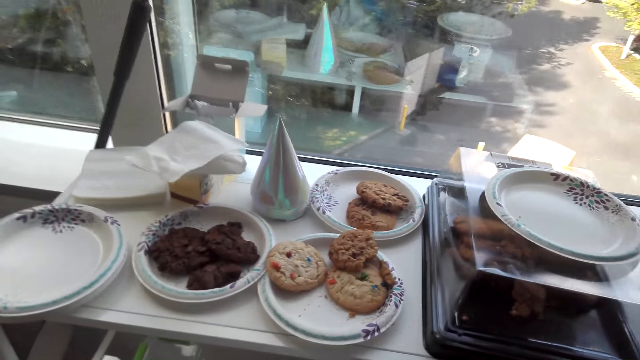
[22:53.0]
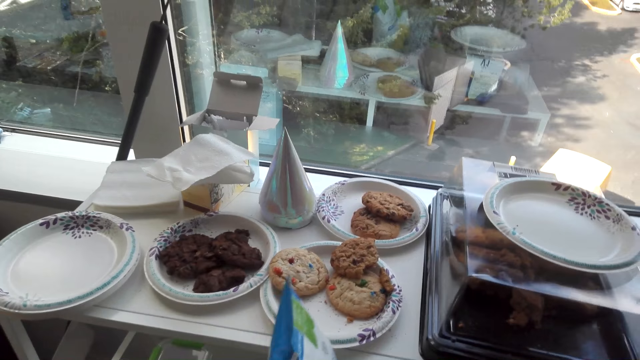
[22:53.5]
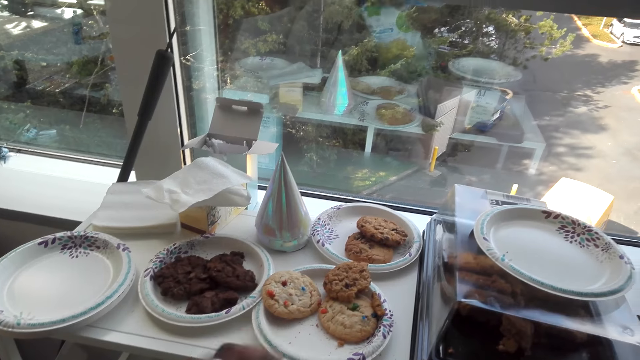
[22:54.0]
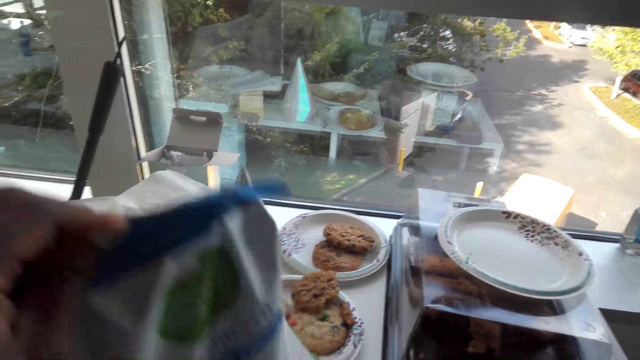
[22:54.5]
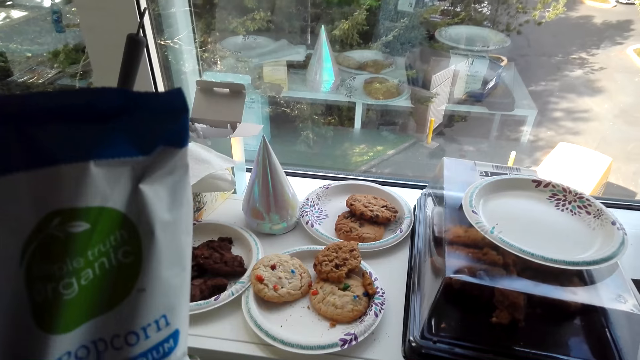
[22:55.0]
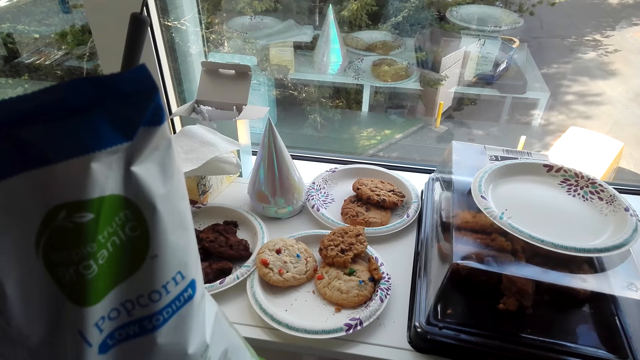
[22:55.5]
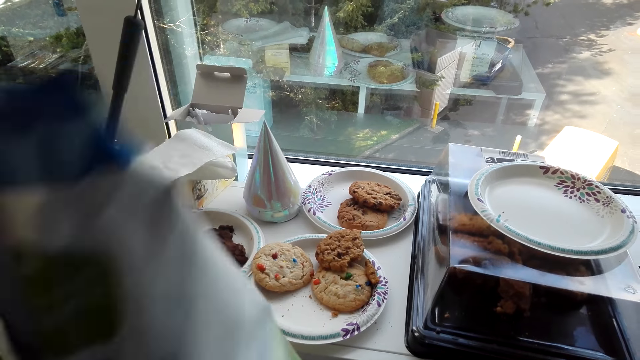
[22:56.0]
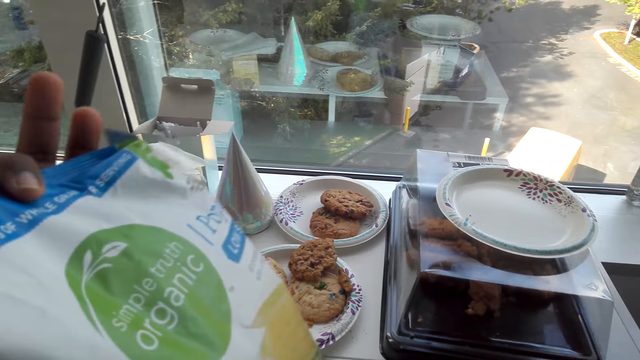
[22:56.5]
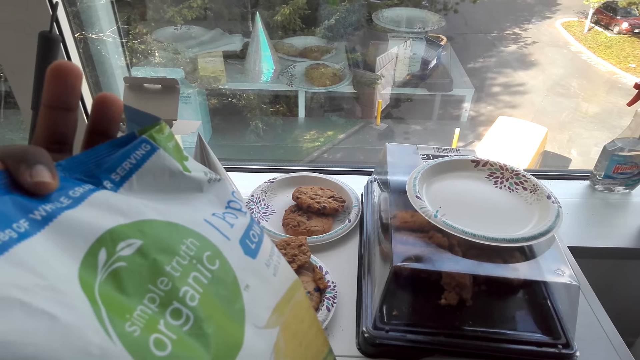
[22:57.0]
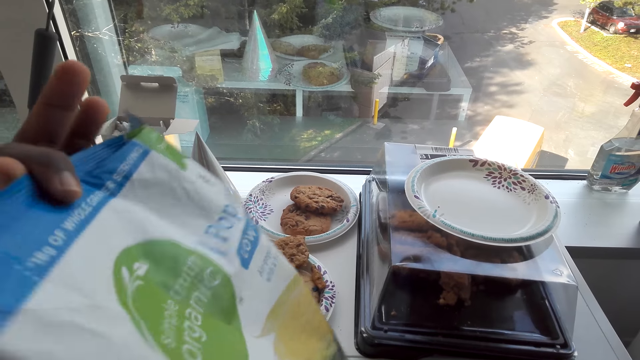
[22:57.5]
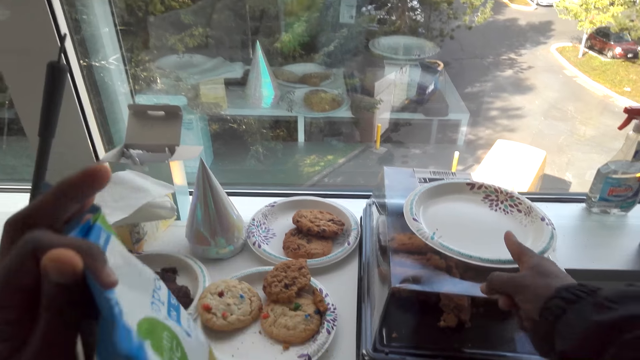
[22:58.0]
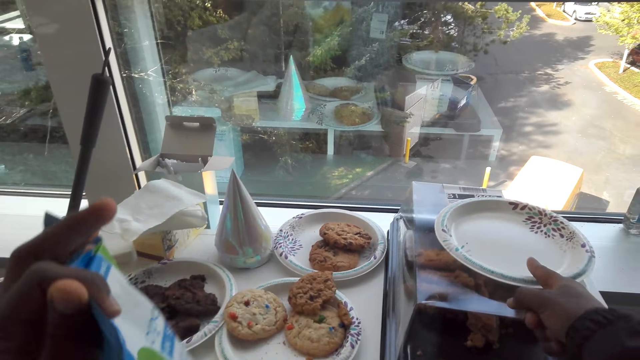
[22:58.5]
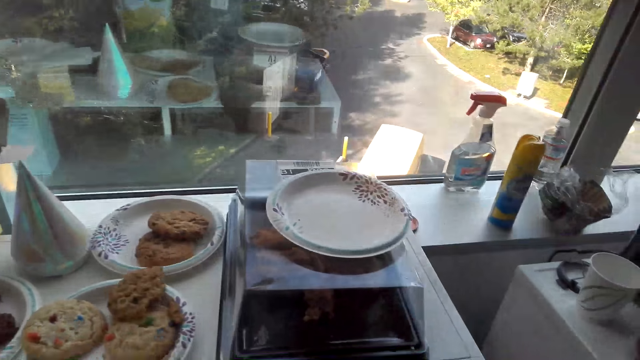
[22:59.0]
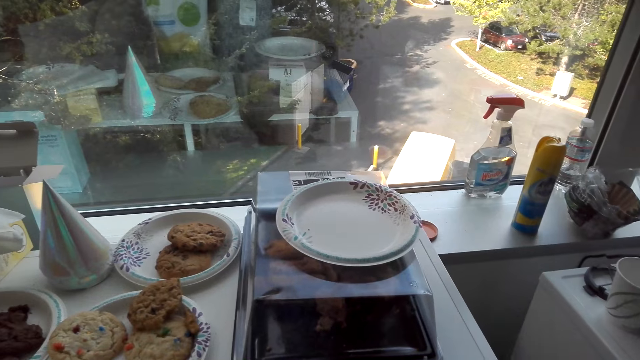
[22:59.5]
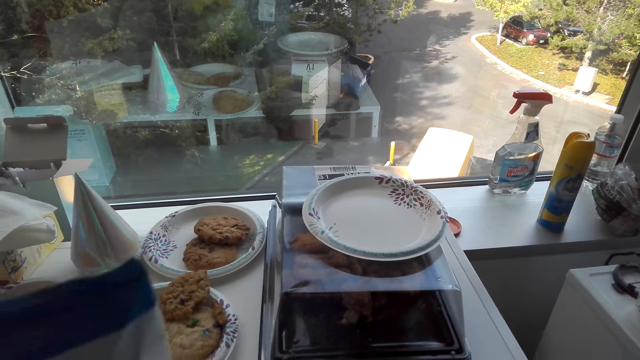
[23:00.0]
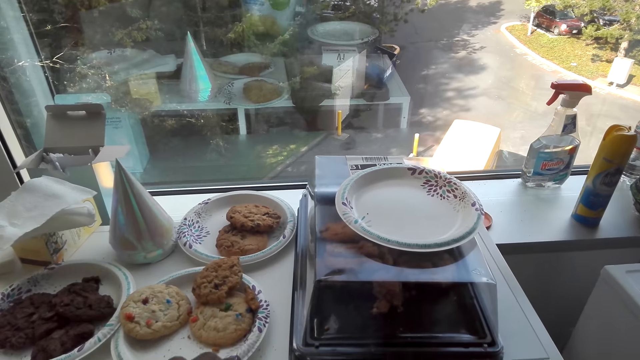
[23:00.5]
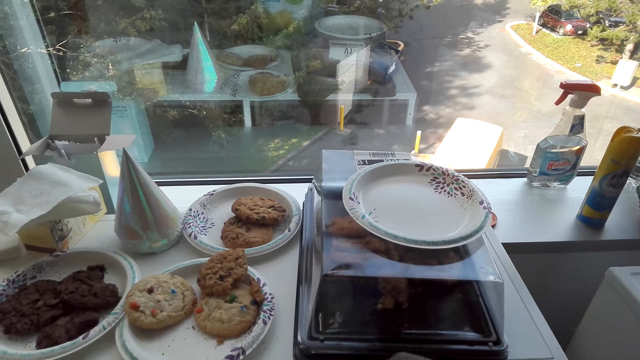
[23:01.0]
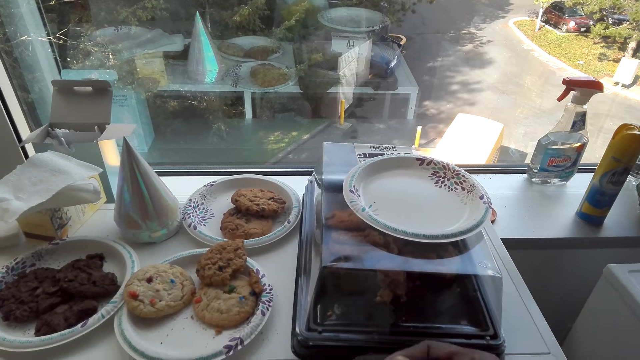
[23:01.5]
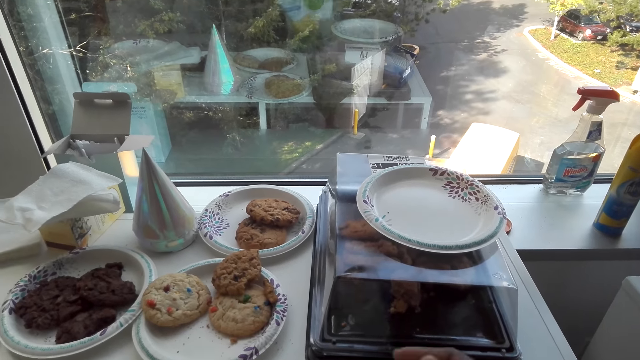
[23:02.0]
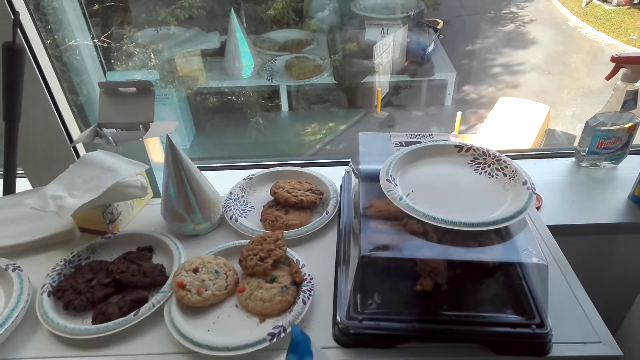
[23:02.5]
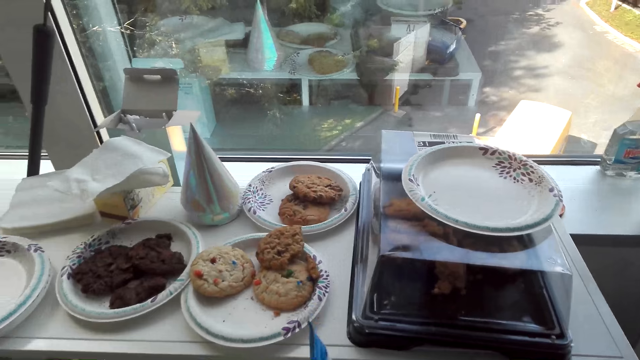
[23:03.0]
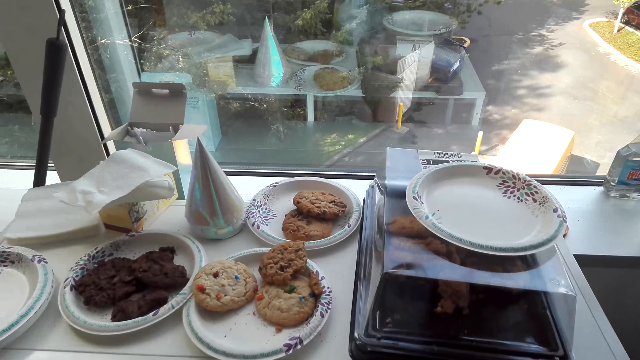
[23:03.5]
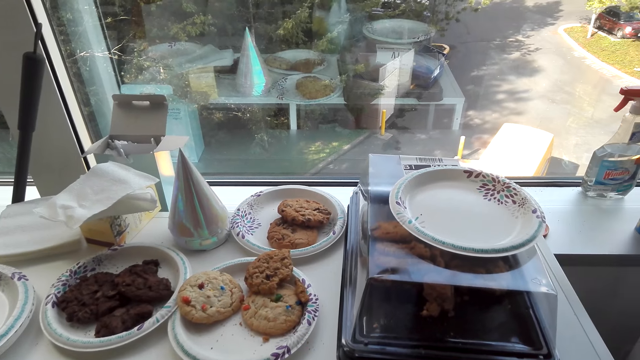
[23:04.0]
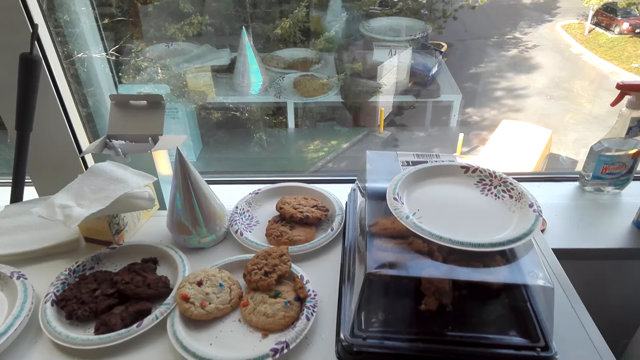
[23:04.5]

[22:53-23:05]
The camera wearer lifts a cookie bag.

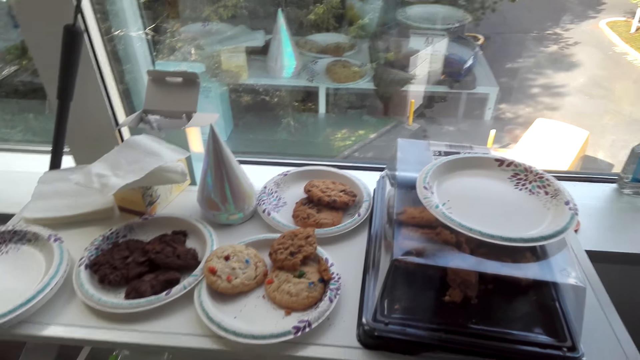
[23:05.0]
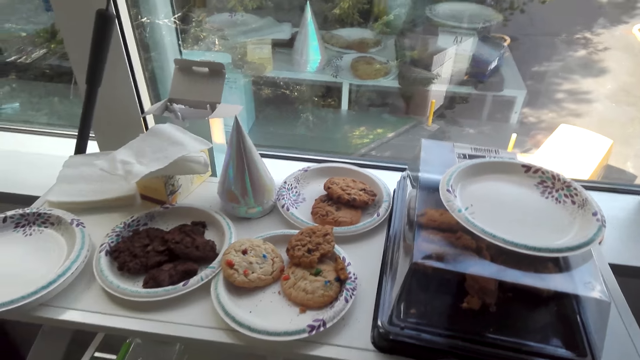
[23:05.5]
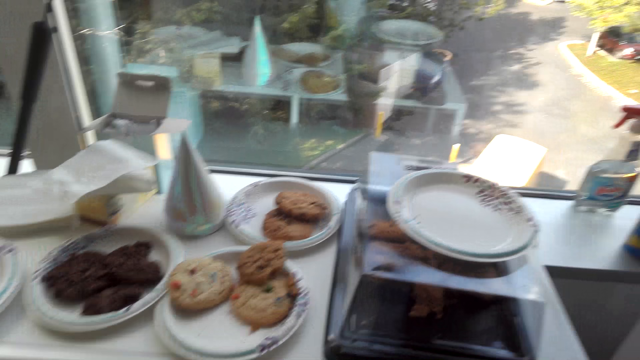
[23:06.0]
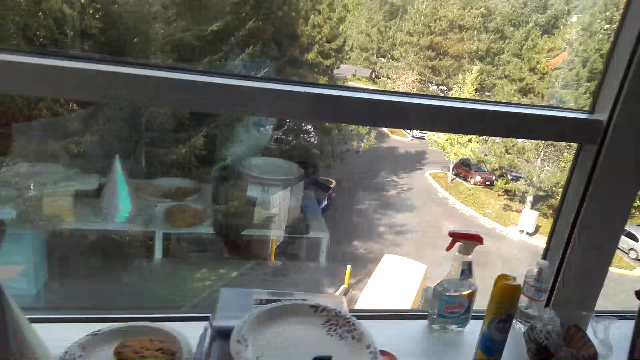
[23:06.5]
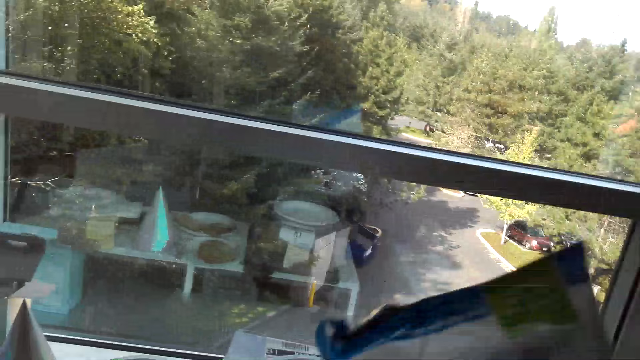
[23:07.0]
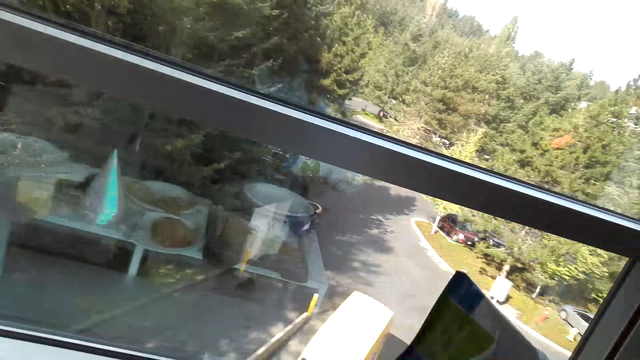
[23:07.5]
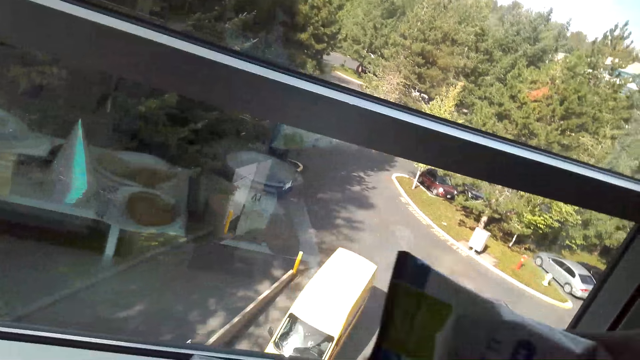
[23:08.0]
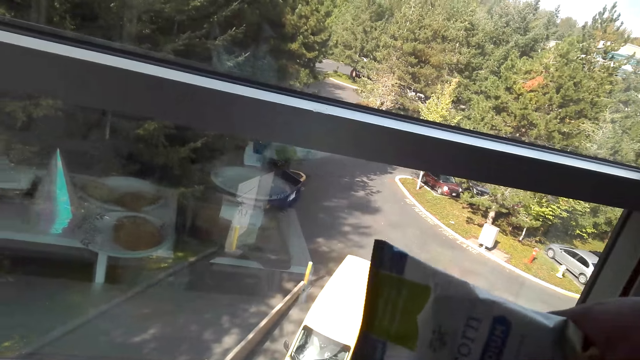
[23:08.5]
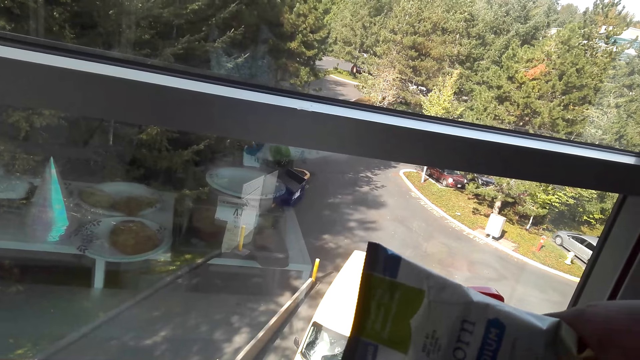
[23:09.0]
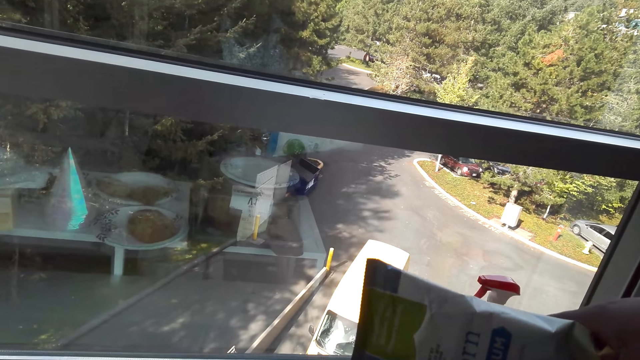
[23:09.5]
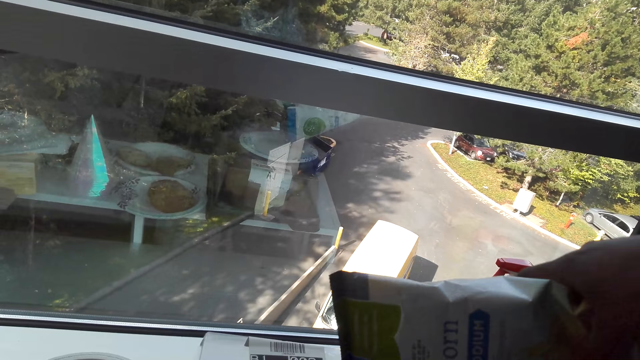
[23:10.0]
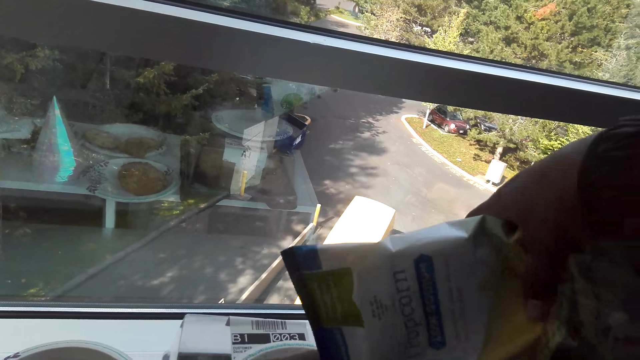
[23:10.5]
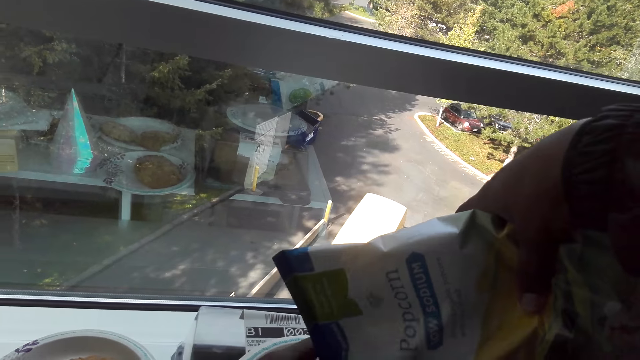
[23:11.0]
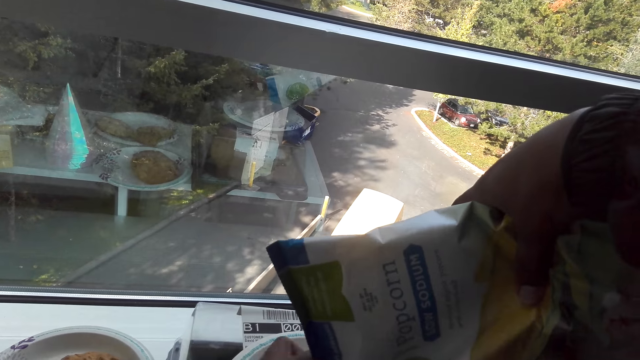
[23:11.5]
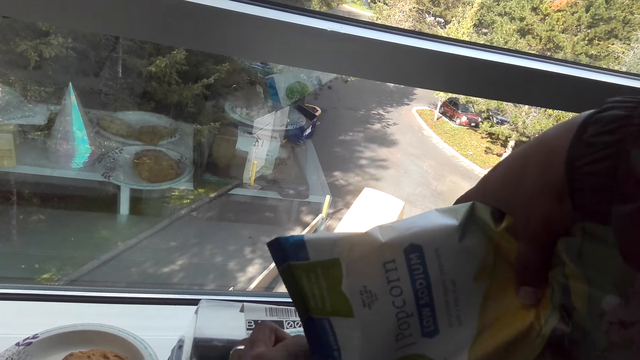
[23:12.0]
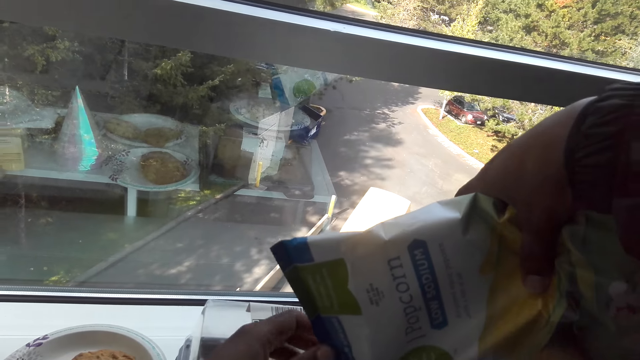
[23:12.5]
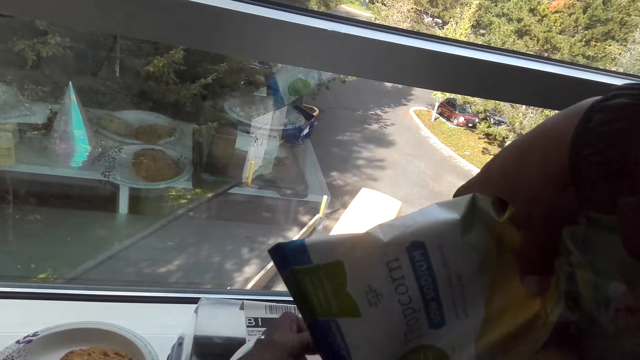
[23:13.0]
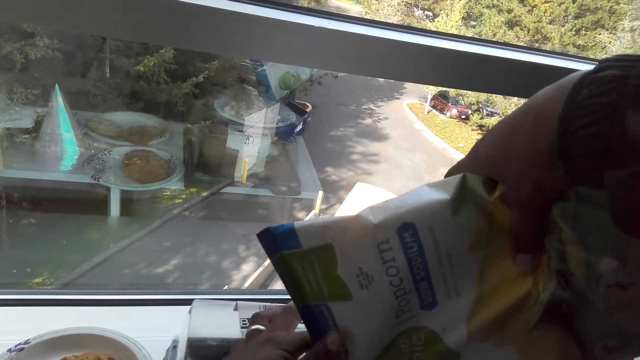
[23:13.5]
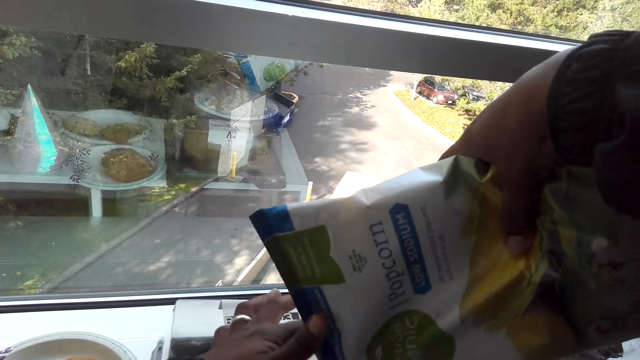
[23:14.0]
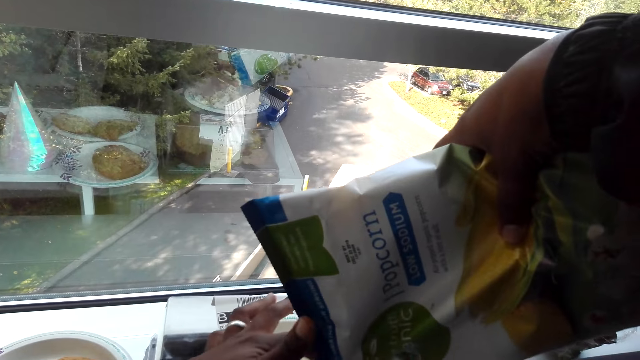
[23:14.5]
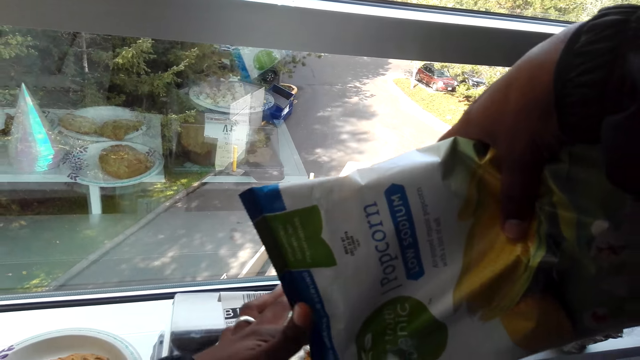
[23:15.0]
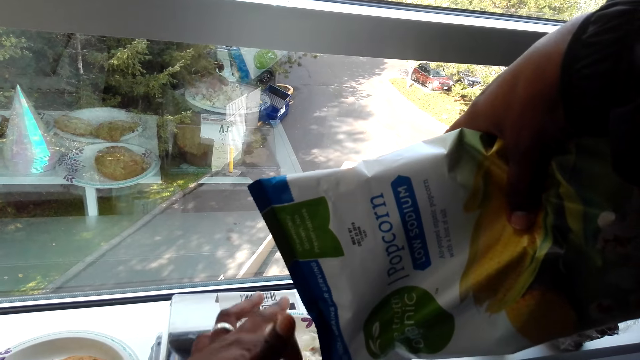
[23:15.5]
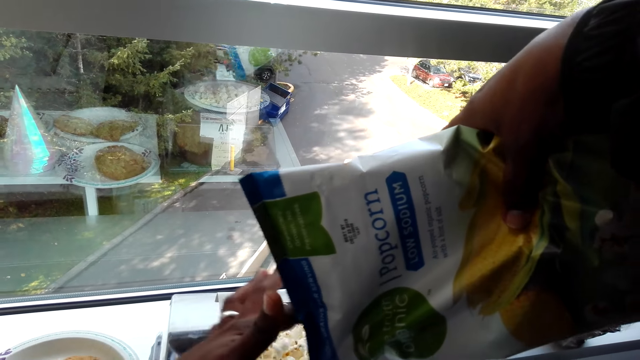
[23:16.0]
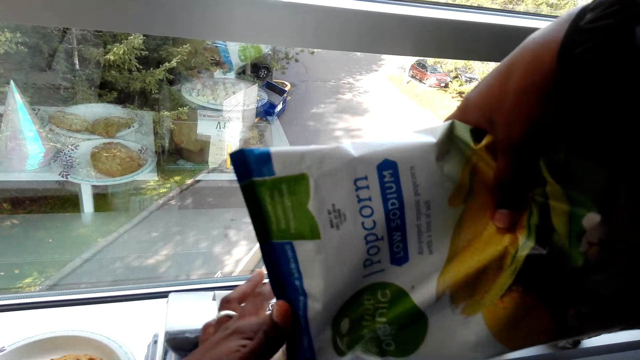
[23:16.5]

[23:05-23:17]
The camera wearer pours popcorn on the plates.
